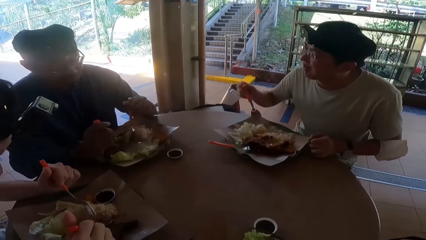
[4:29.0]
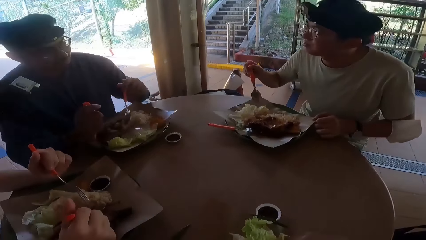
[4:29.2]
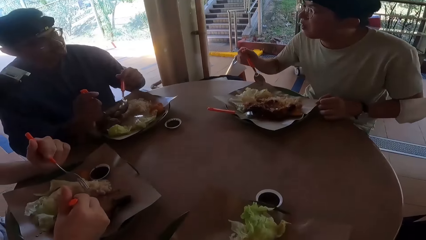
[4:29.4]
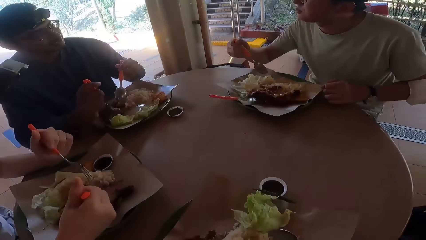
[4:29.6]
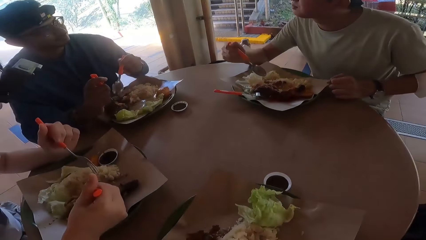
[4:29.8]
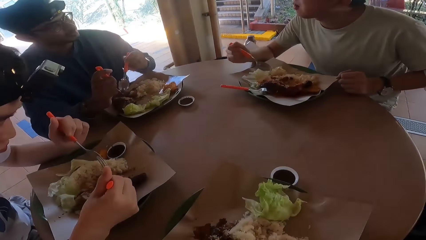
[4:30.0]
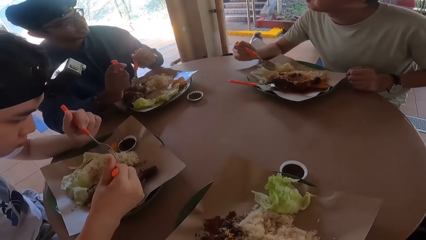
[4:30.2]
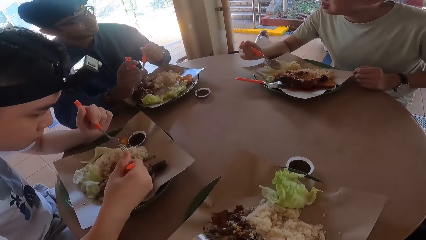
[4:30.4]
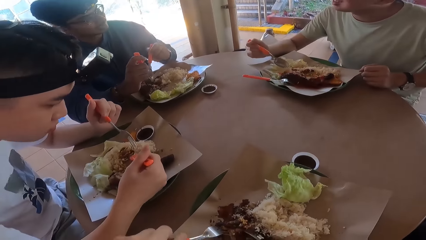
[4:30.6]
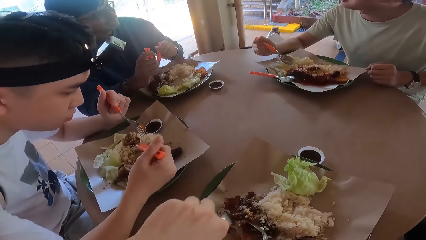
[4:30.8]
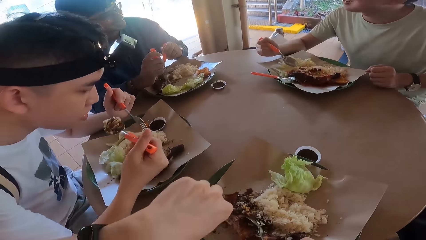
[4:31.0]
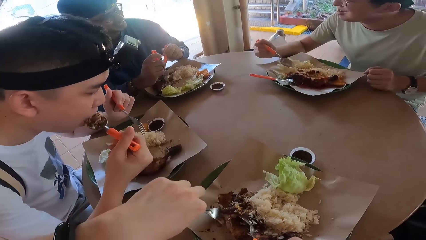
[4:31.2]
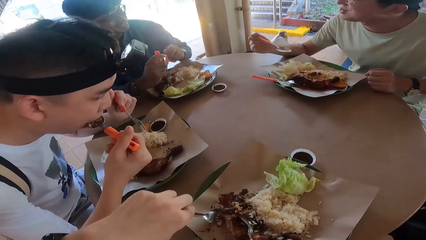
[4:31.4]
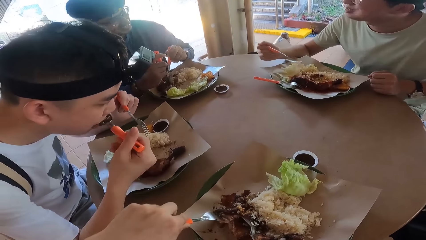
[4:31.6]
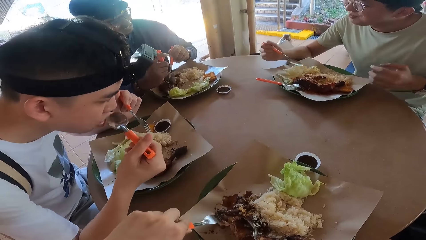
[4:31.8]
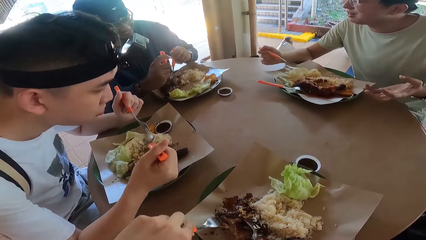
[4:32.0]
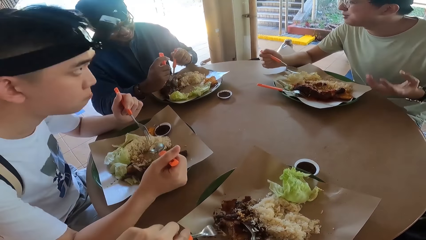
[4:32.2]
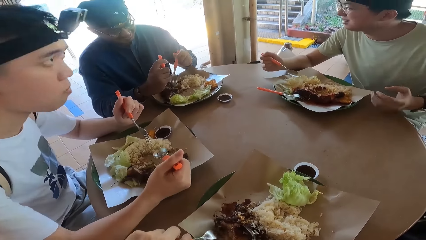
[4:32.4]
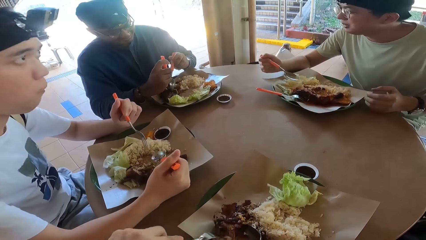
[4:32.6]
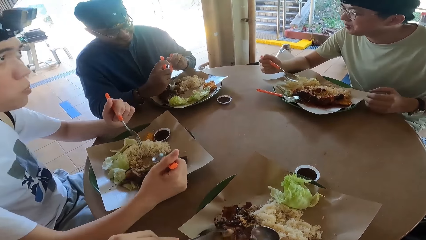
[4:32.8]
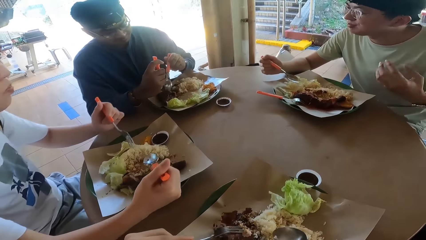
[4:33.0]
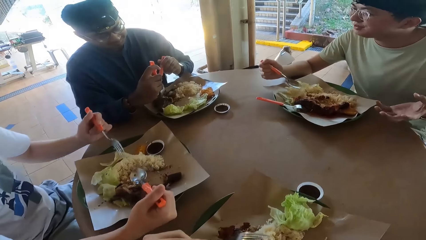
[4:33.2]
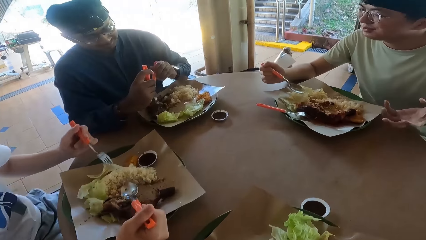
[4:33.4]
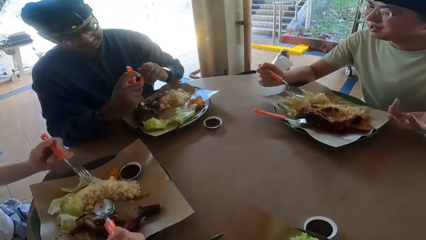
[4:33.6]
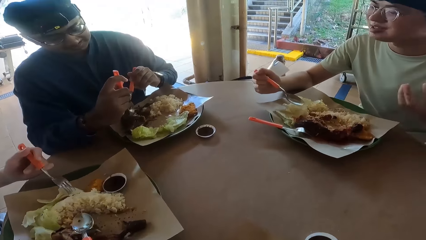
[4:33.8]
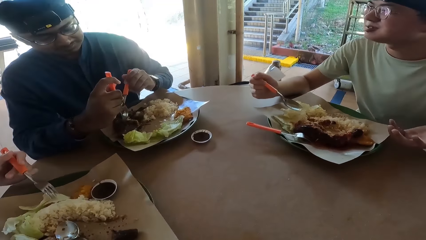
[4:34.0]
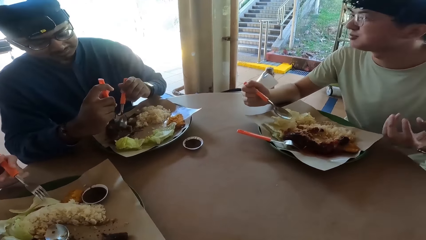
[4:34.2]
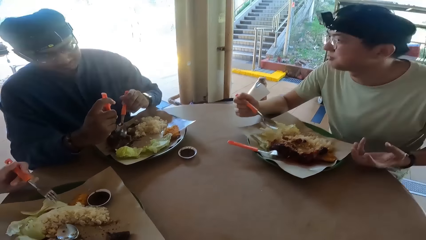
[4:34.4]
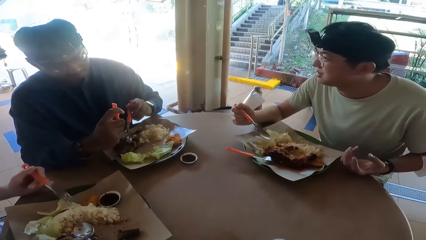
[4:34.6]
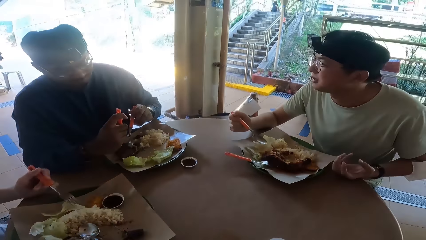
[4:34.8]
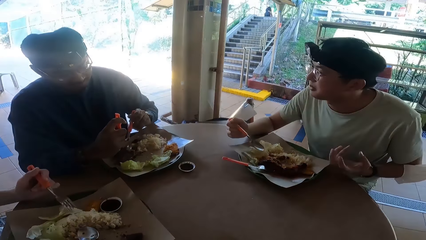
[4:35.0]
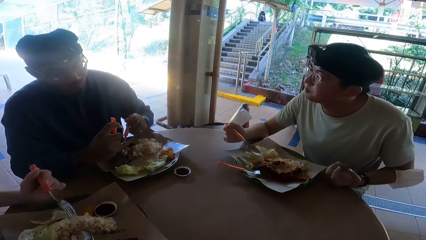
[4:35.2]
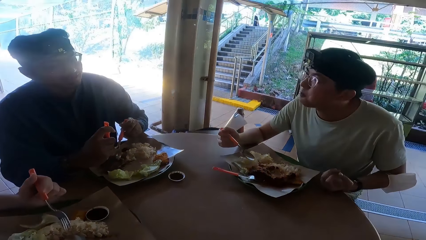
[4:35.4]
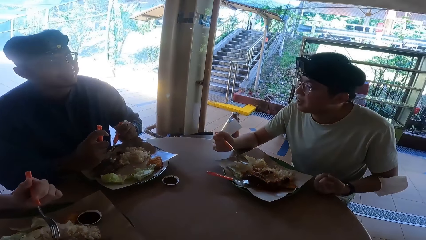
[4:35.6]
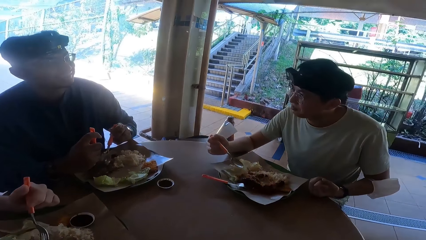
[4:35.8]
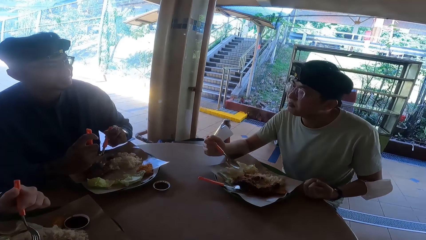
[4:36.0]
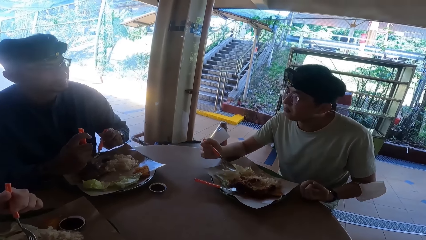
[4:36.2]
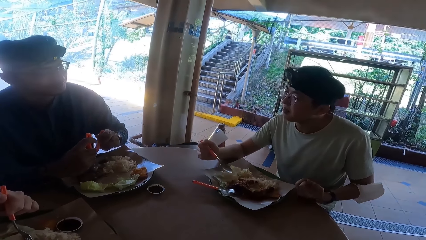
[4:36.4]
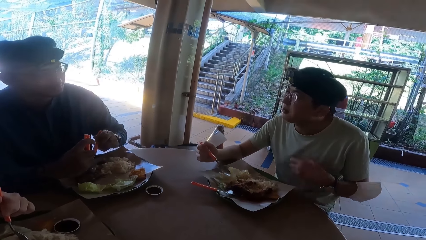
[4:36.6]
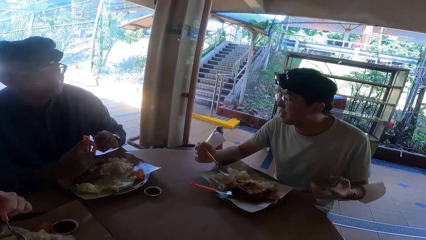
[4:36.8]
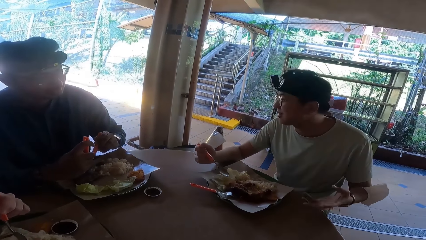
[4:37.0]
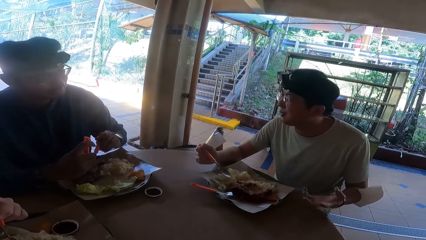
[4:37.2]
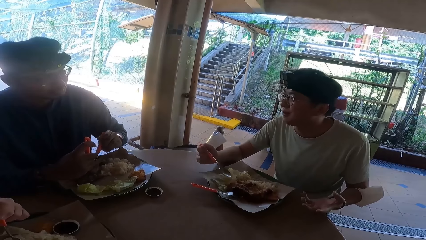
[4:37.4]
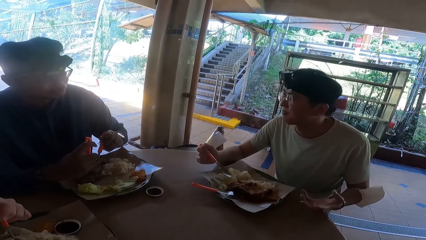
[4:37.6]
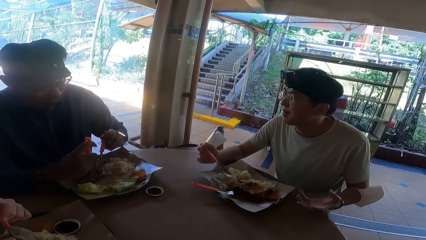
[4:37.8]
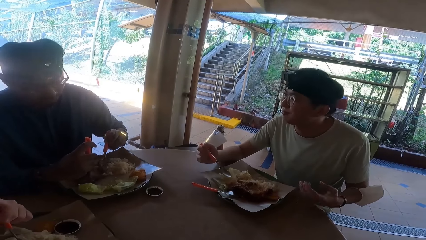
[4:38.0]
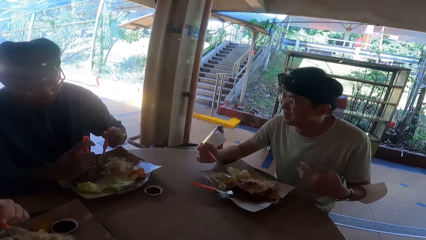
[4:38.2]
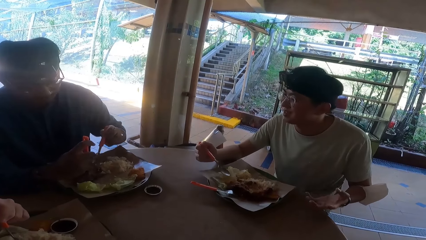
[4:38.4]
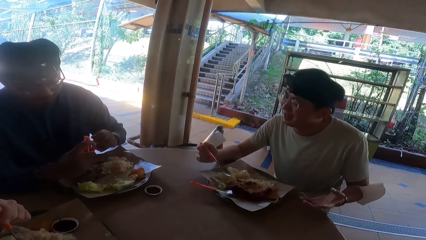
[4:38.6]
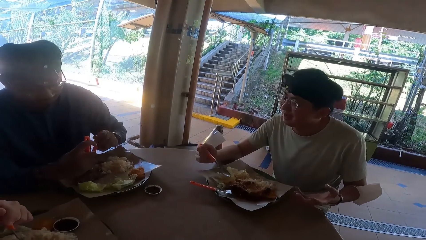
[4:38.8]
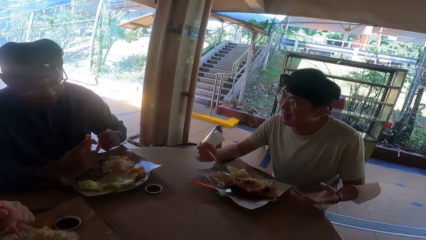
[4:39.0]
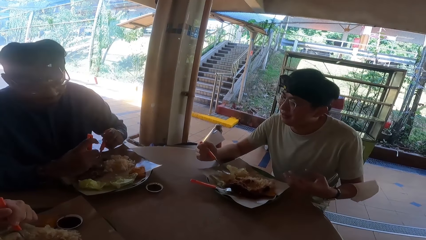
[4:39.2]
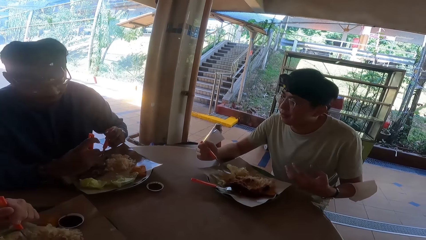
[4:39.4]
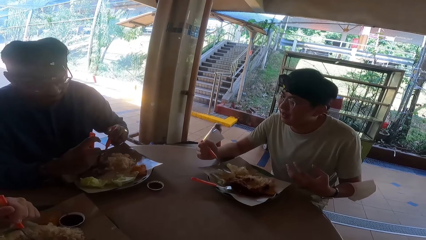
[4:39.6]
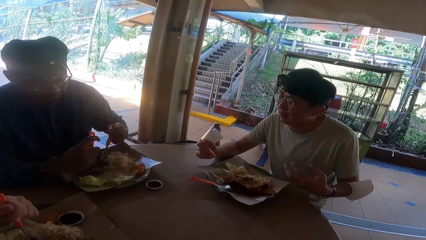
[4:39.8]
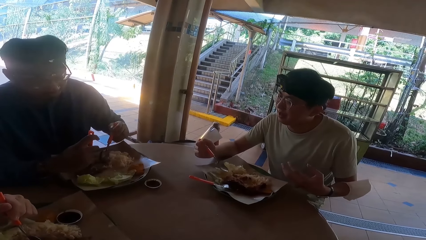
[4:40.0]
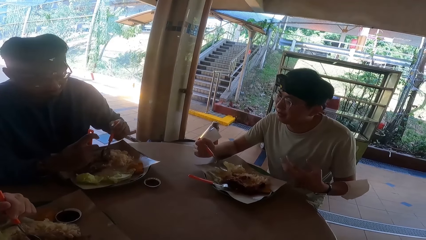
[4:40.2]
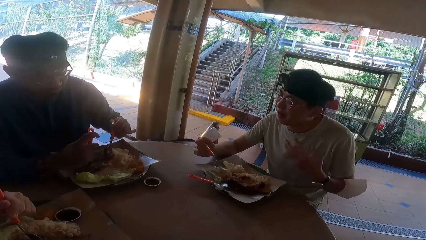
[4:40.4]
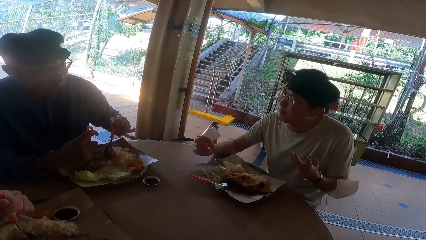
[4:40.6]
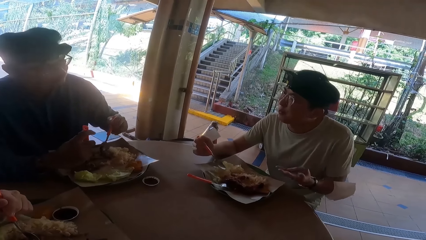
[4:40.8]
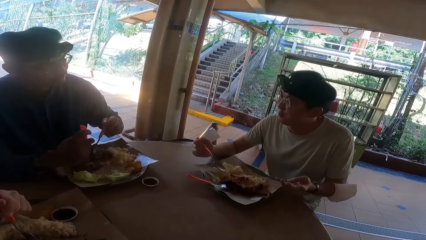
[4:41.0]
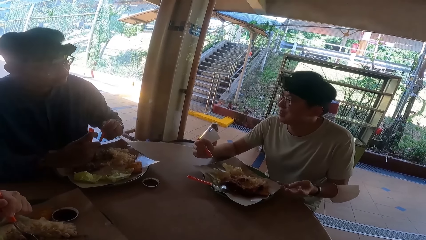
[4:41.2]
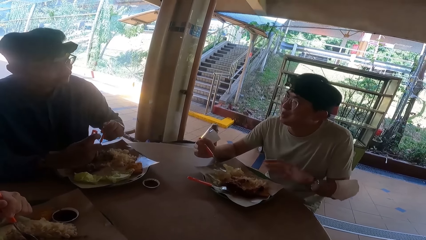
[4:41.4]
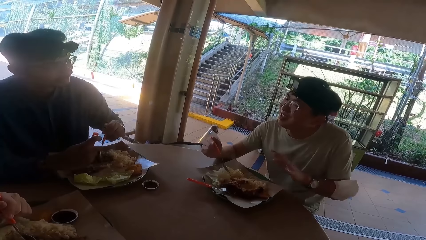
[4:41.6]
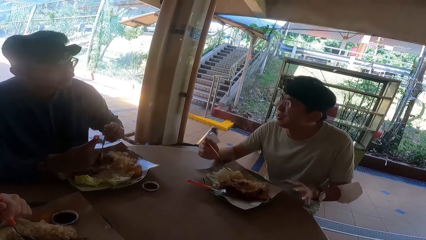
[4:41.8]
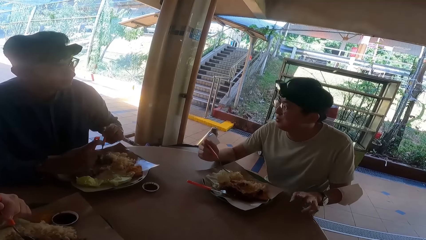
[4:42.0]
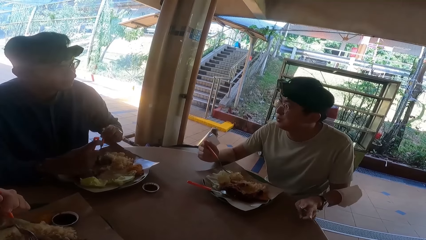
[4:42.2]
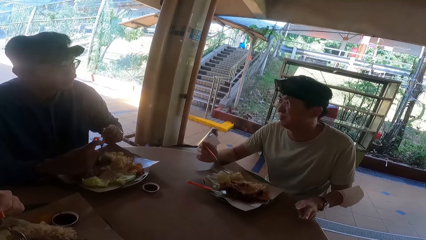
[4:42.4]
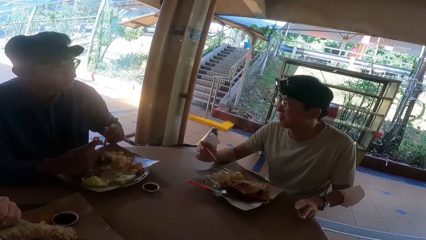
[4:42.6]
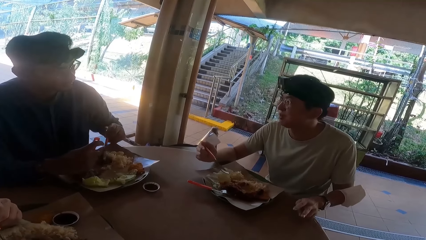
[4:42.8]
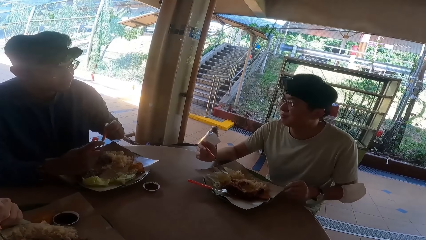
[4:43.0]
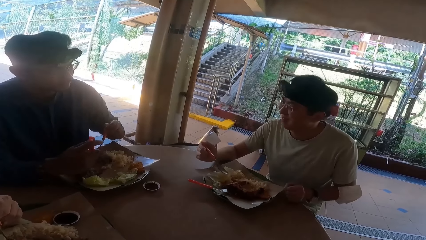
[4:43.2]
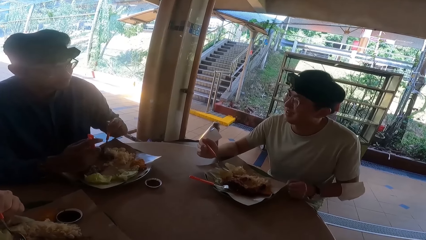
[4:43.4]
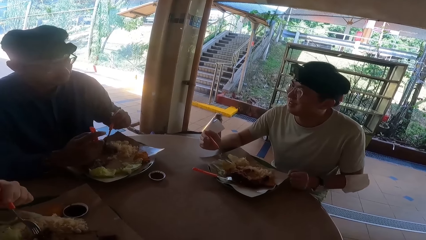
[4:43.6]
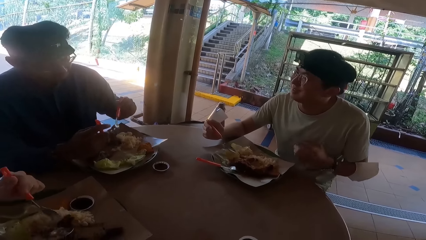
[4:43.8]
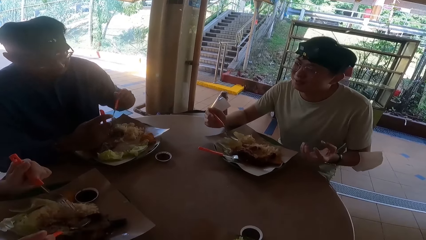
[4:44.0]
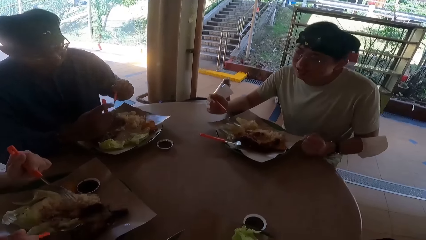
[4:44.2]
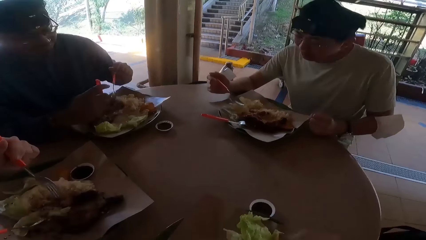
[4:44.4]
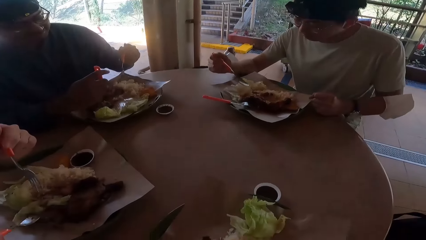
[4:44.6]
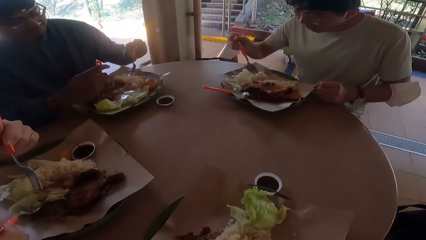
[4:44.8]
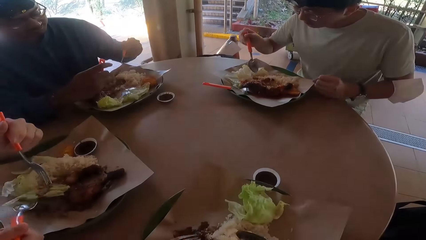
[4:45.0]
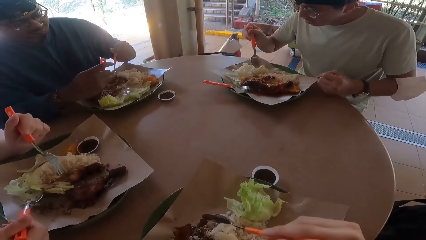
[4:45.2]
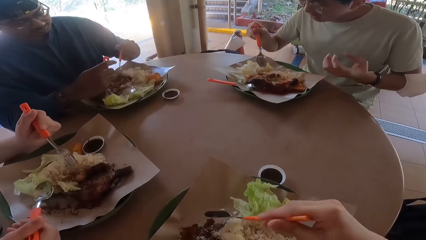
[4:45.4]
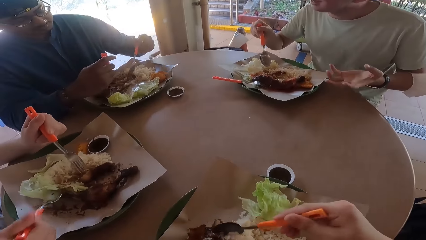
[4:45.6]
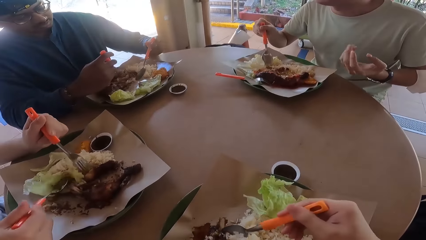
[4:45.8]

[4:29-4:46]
A man eats food with a spoon. The man places food on his mouth.
